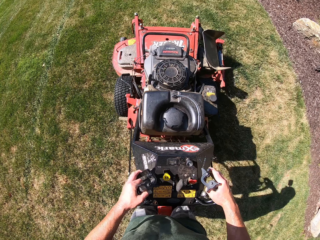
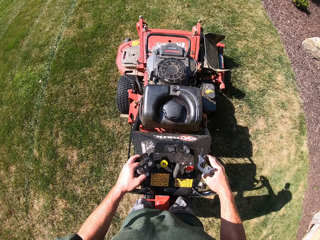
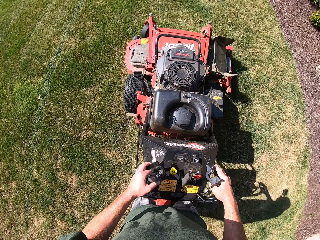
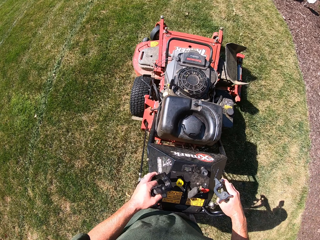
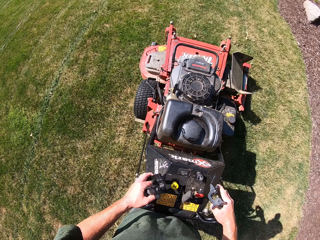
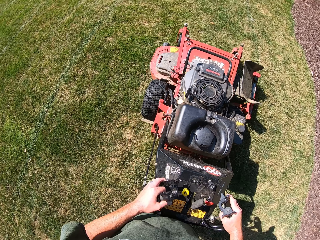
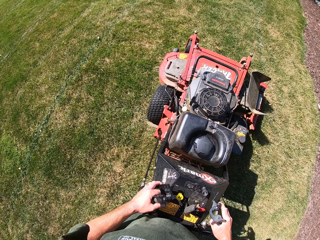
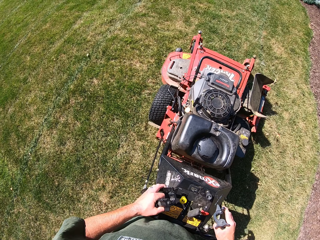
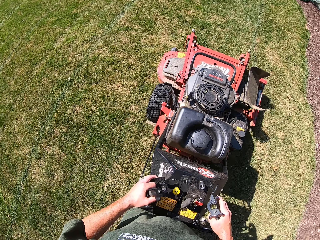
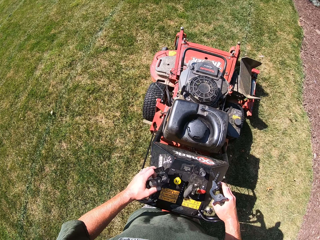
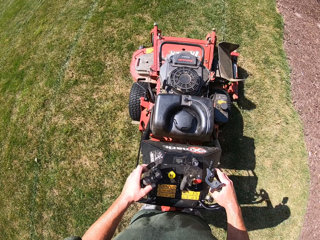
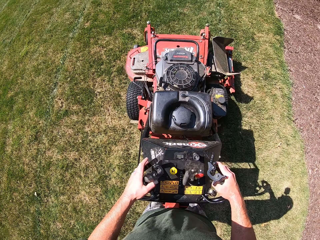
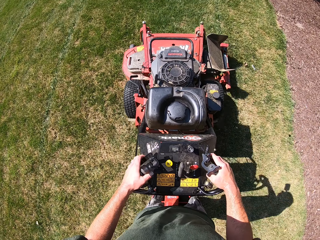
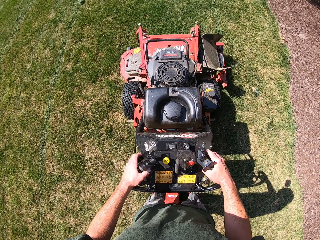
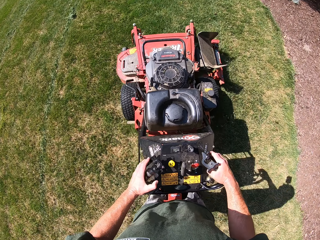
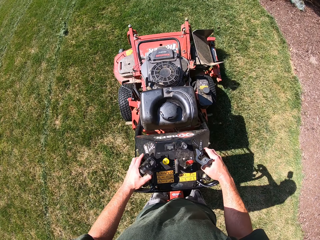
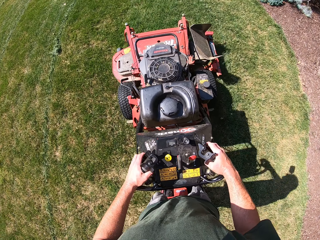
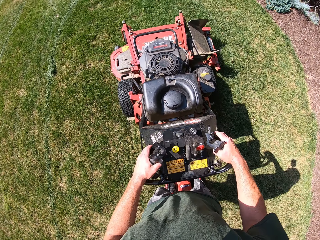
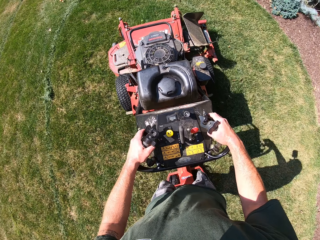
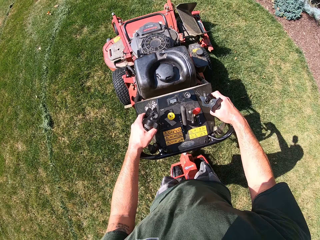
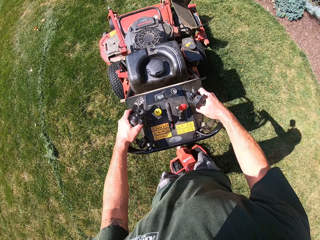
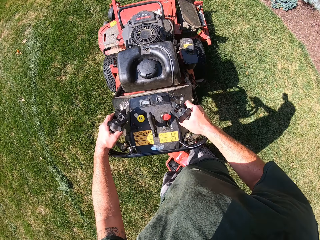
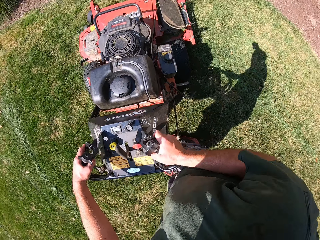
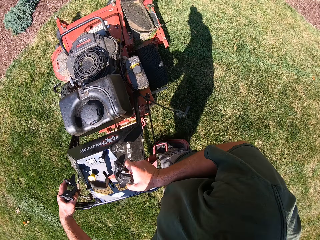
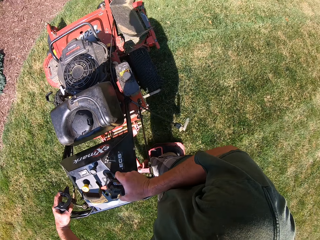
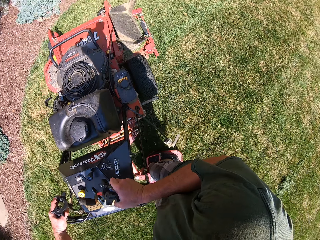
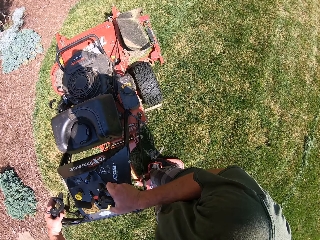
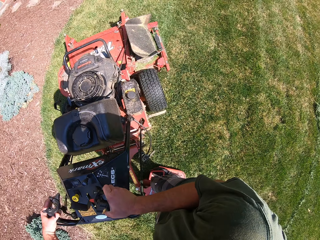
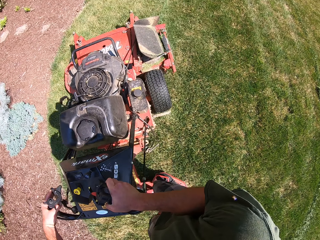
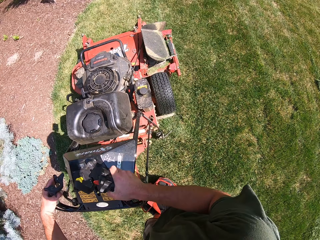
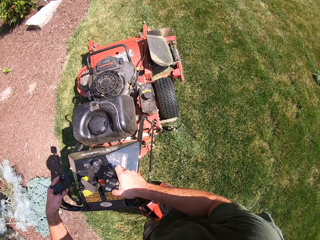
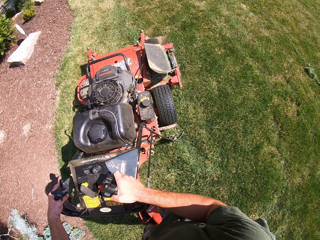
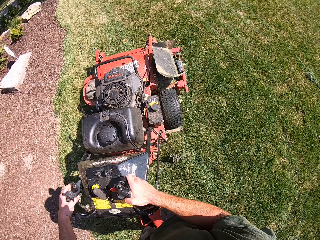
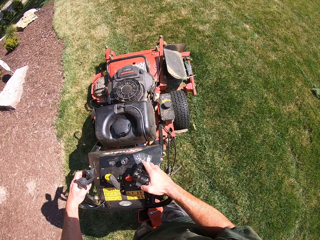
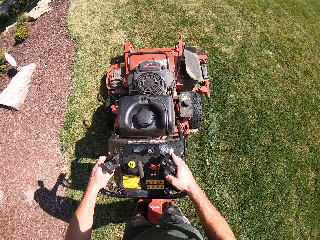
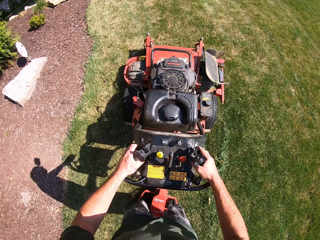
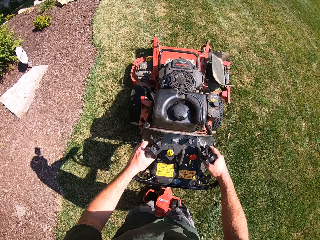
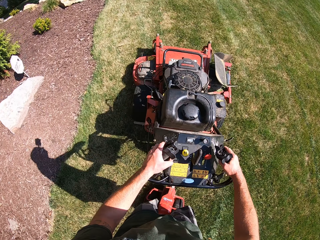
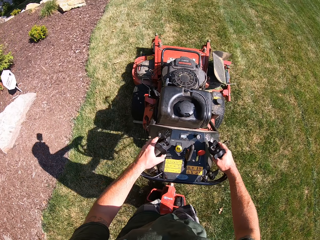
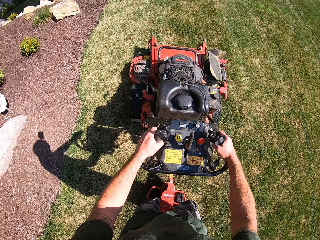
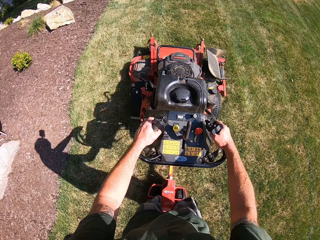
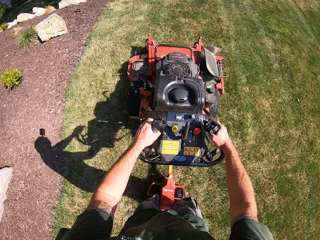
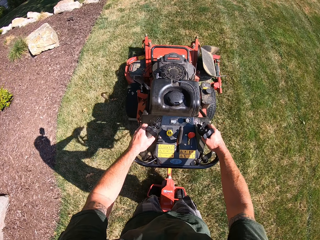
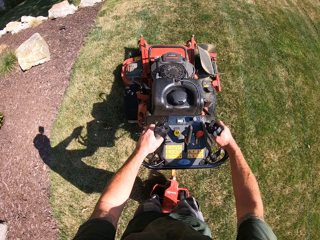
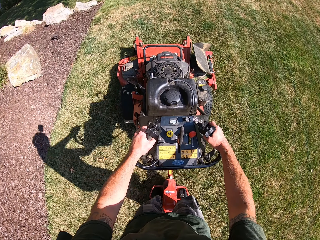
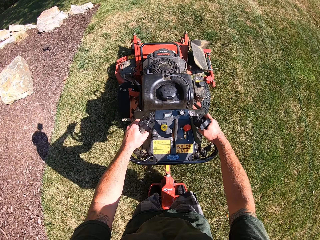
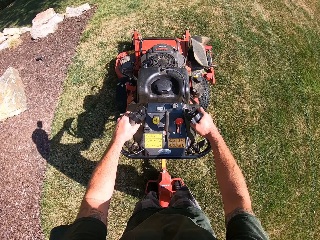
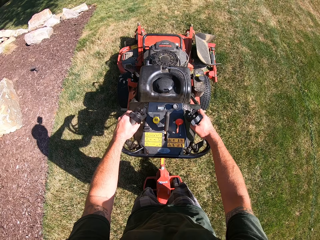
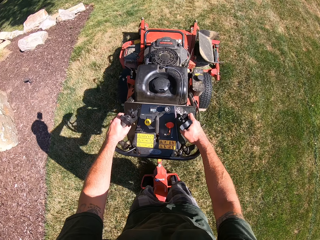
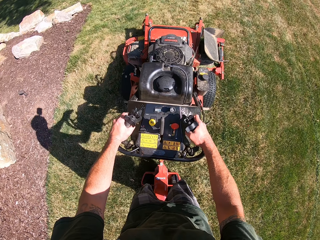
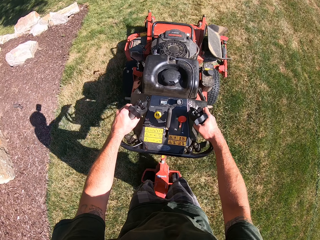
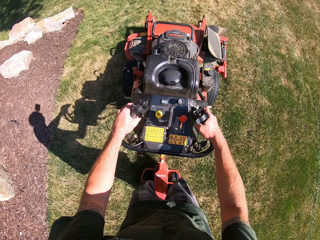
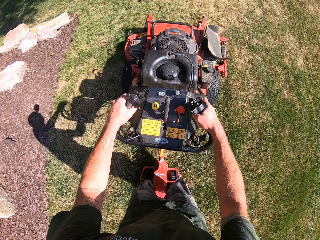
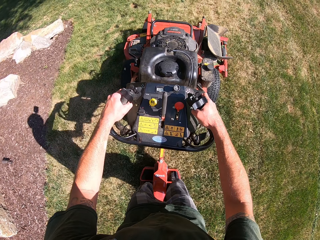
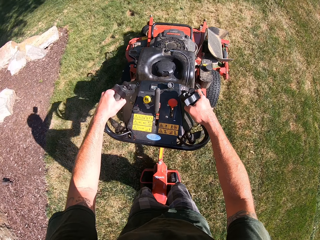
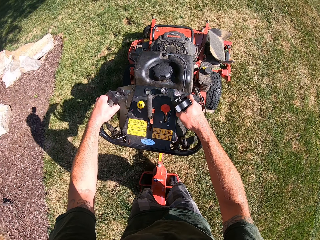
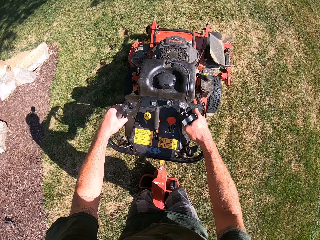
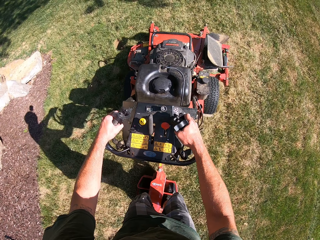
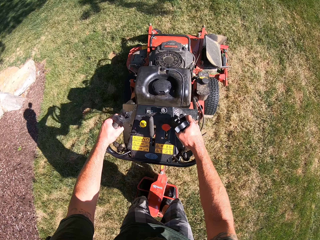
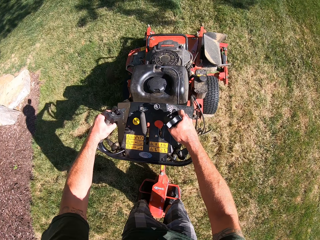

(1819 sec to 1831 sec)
The camera wearer turns the lawn mower around in a clockwise direction.

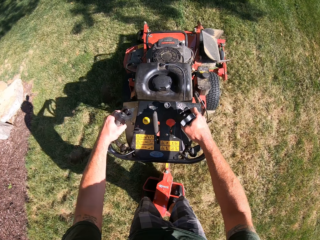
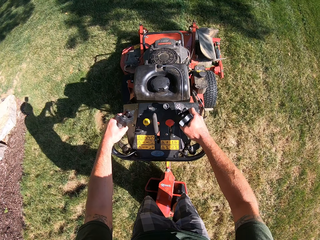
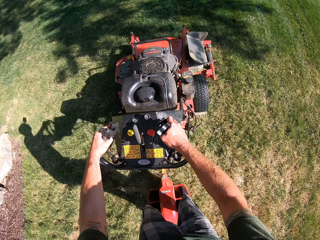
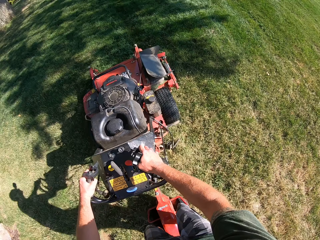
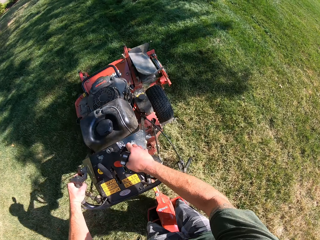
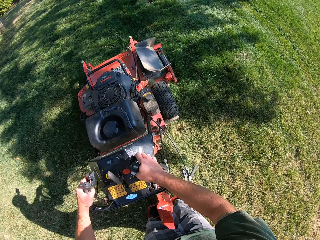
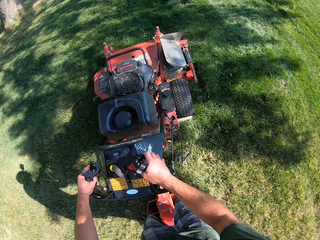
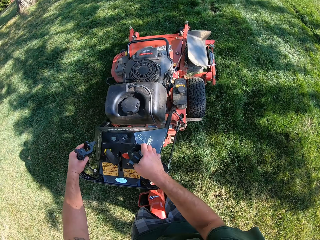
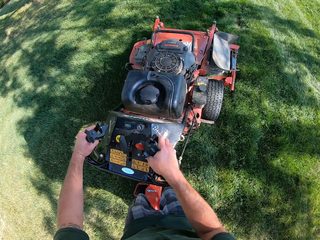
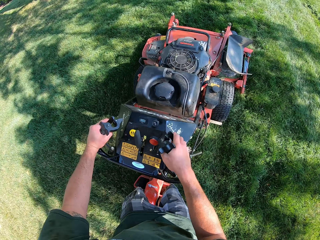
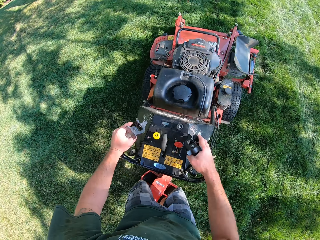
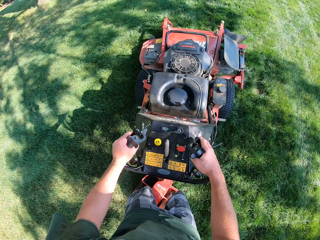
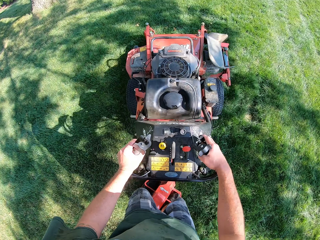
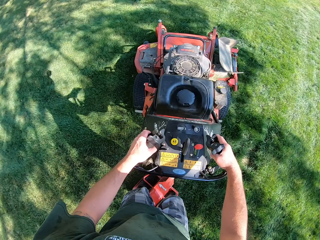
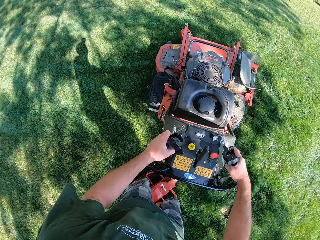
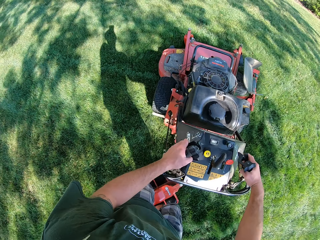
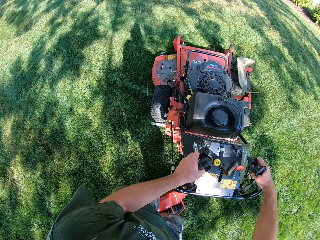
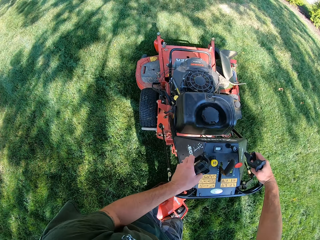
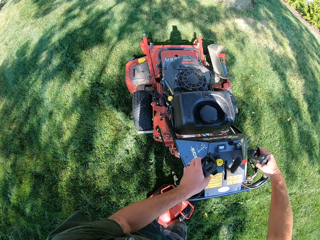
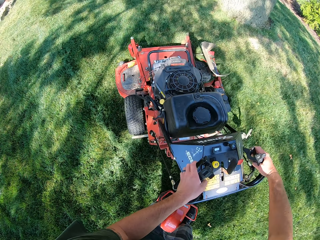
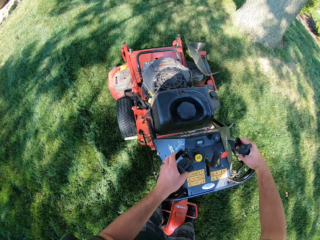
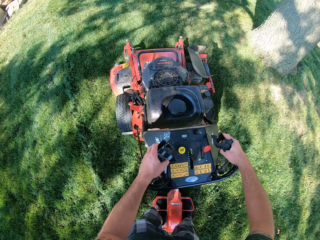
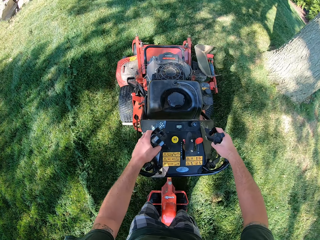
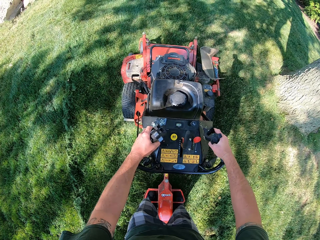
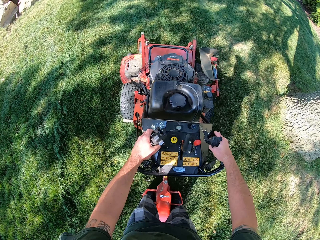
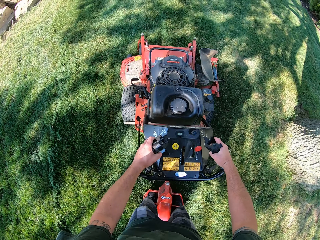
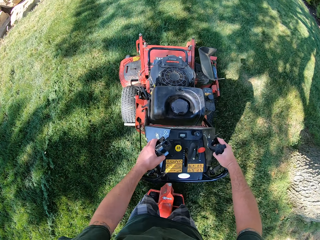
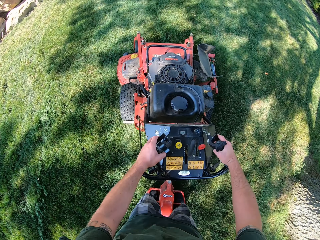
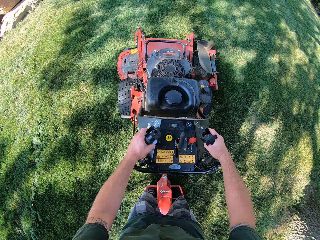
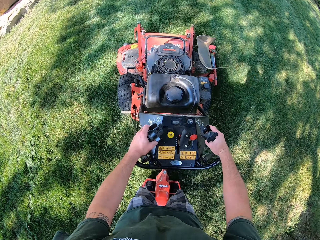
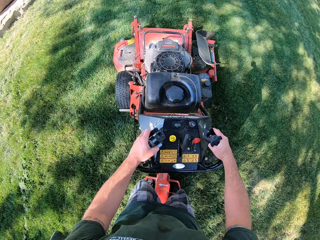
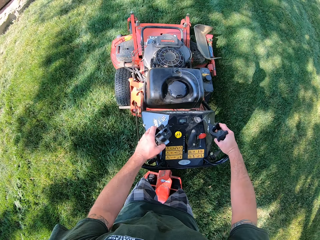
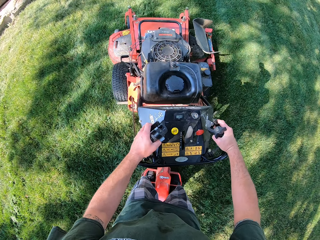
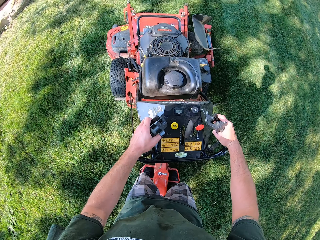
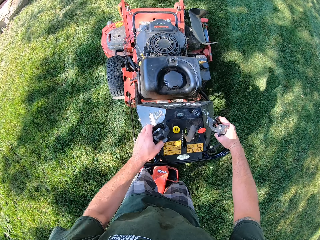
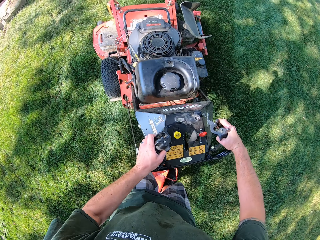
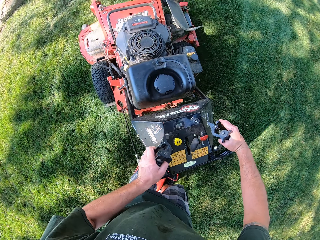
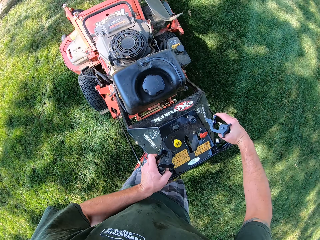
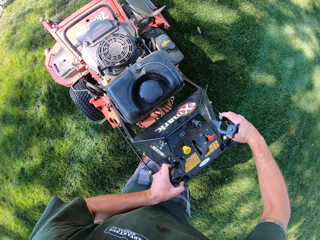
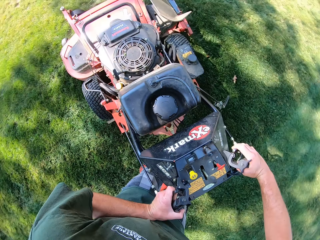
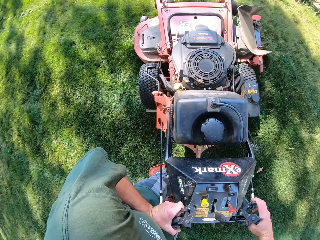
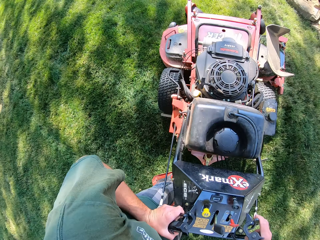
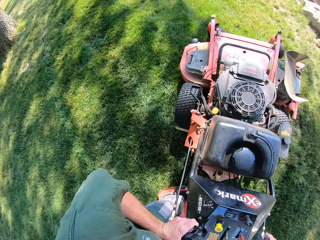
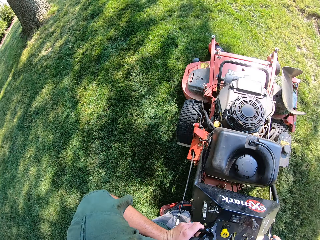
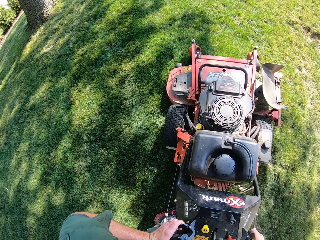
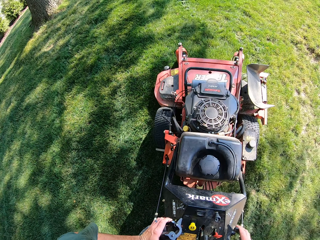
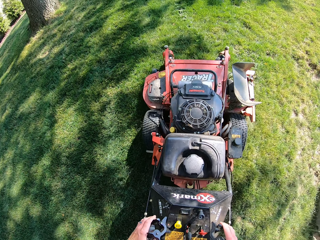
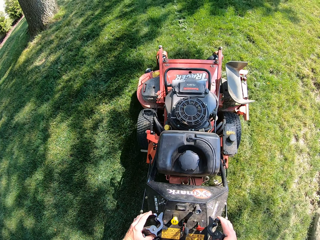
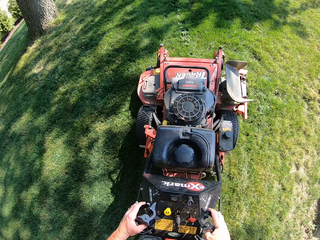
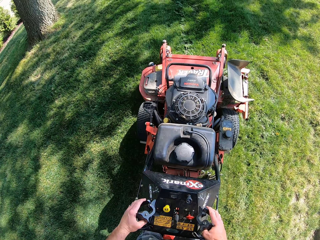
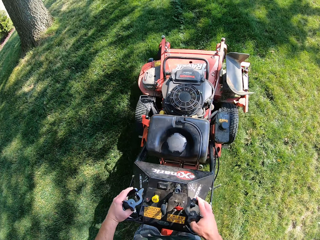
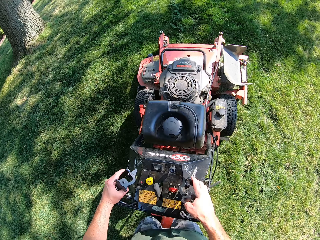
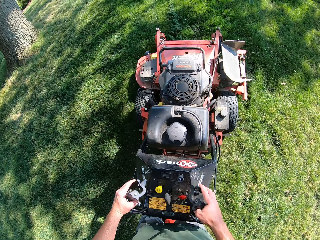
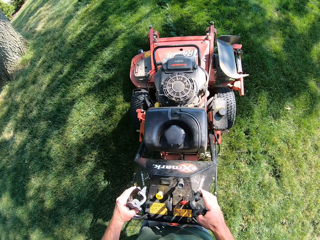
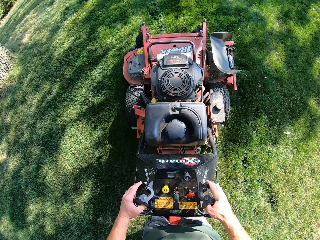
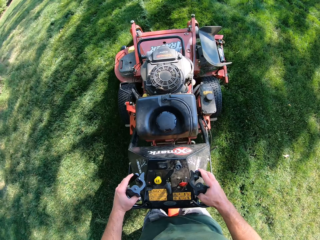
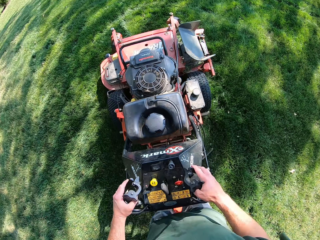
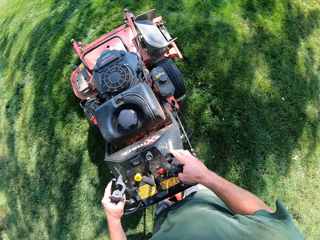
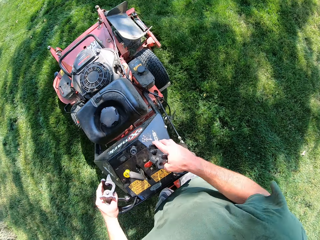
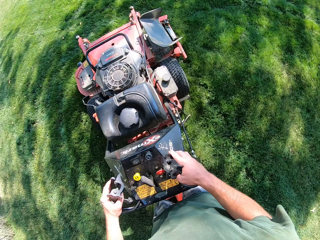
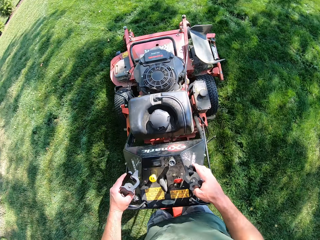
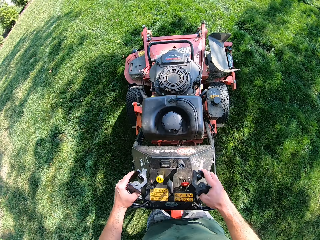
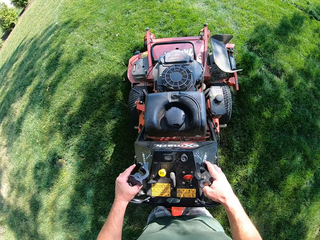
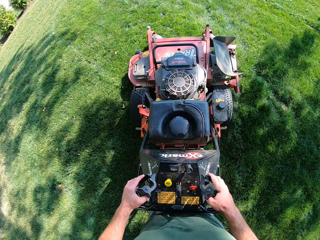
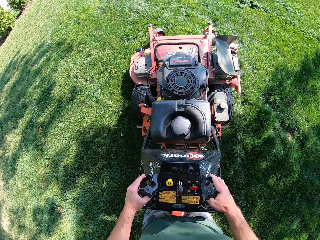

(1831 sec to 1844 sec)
The camera wearer turns the lawn mower around in a counterclockwise direction. They turn the lawn mower around again.
